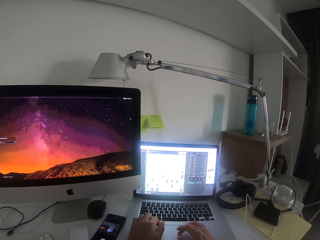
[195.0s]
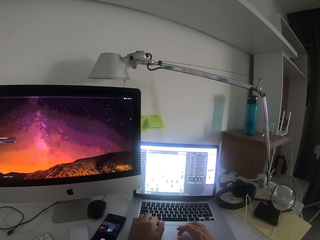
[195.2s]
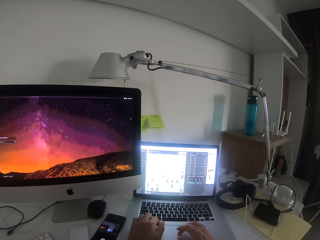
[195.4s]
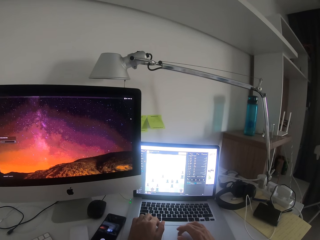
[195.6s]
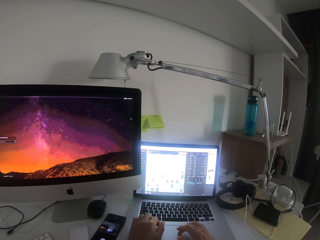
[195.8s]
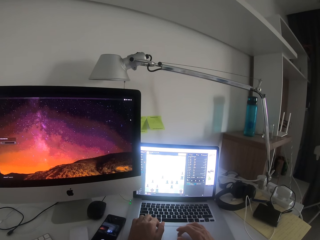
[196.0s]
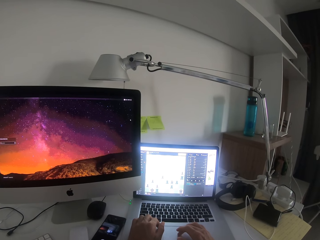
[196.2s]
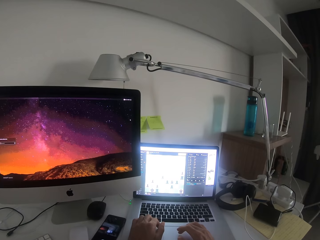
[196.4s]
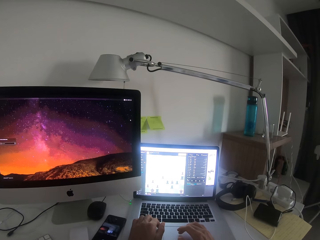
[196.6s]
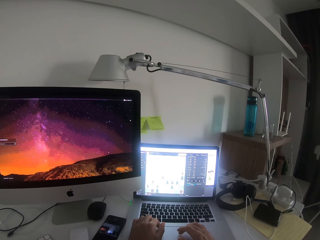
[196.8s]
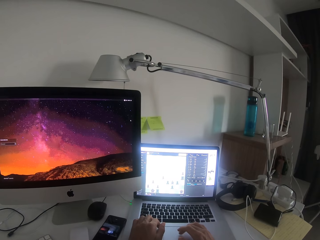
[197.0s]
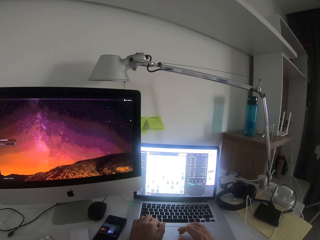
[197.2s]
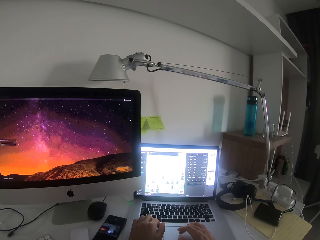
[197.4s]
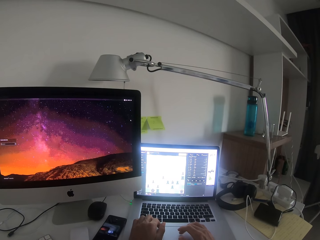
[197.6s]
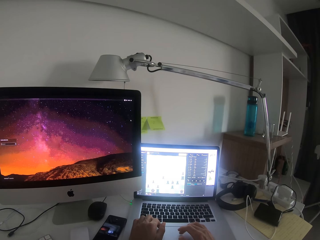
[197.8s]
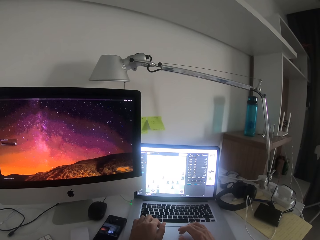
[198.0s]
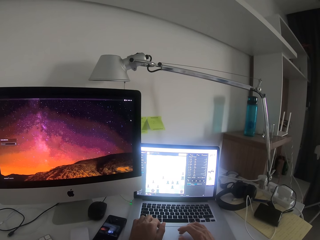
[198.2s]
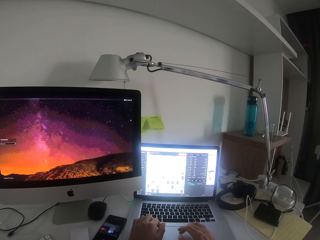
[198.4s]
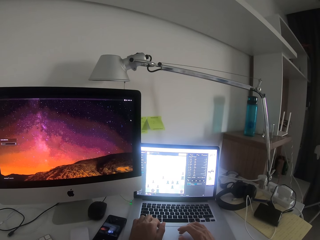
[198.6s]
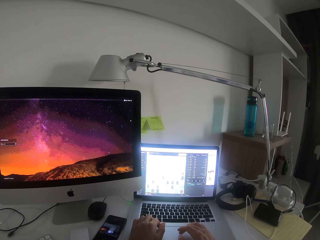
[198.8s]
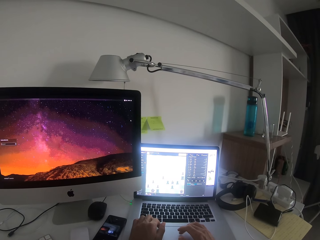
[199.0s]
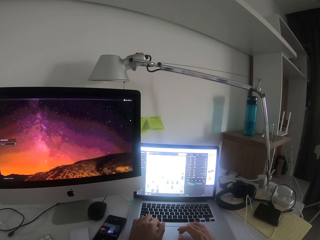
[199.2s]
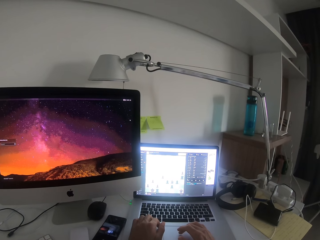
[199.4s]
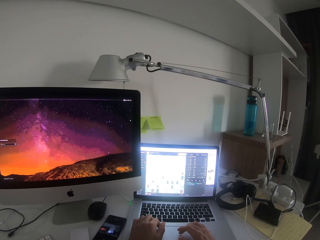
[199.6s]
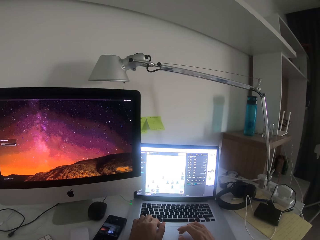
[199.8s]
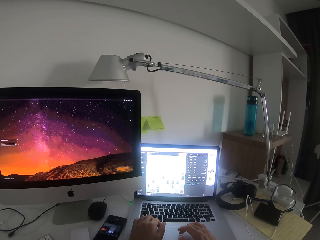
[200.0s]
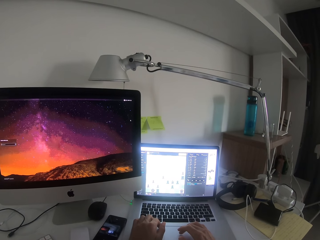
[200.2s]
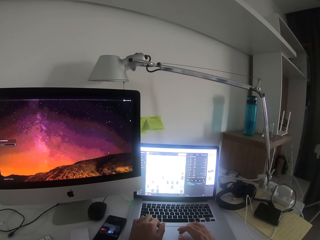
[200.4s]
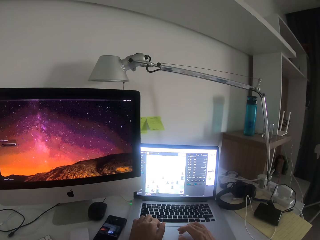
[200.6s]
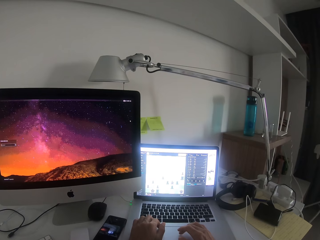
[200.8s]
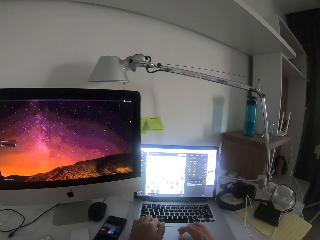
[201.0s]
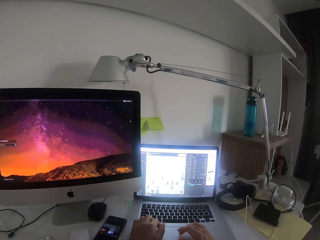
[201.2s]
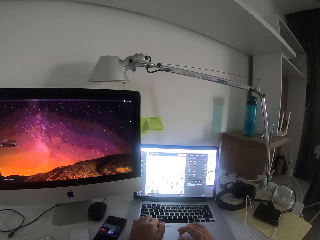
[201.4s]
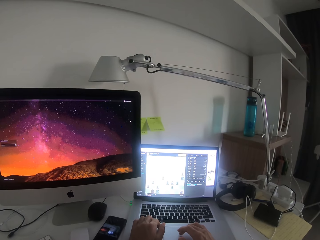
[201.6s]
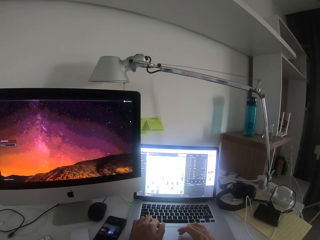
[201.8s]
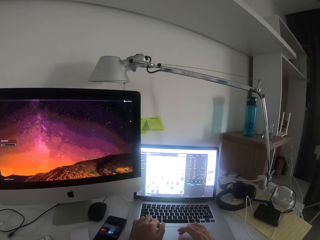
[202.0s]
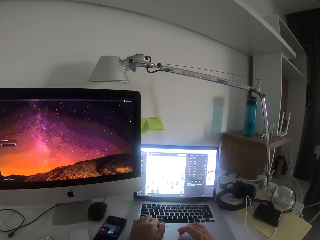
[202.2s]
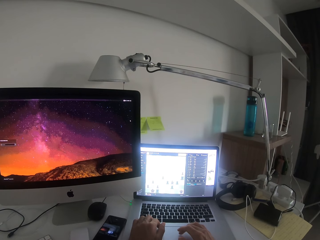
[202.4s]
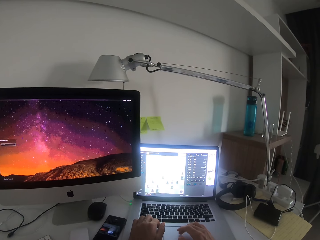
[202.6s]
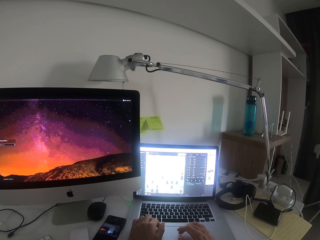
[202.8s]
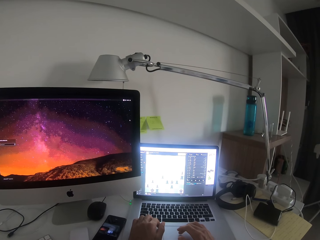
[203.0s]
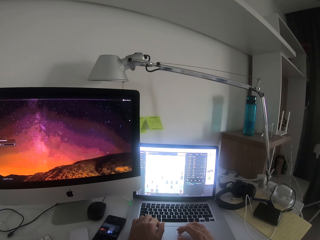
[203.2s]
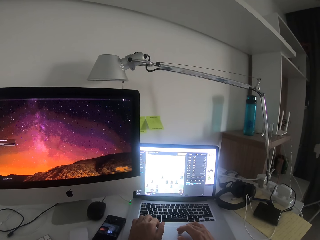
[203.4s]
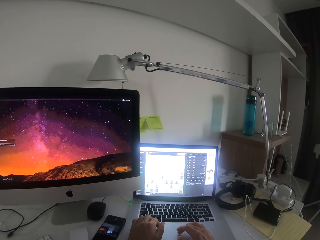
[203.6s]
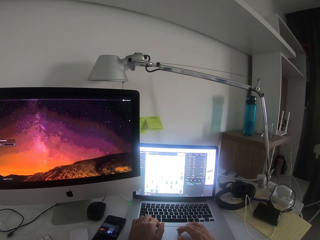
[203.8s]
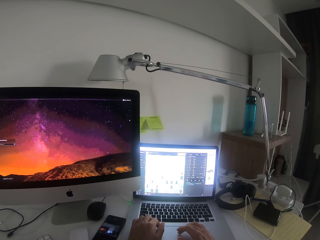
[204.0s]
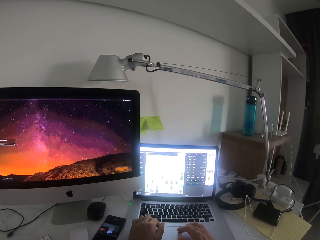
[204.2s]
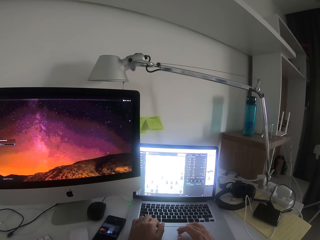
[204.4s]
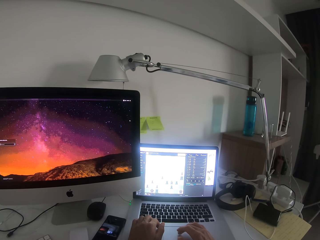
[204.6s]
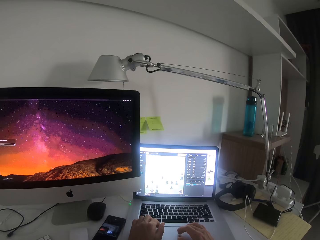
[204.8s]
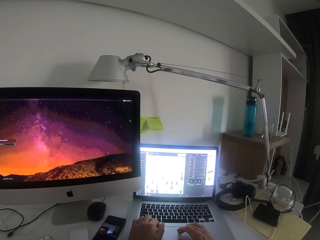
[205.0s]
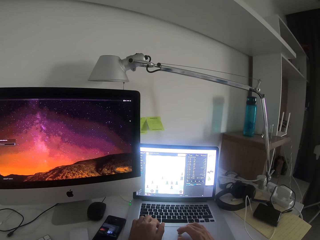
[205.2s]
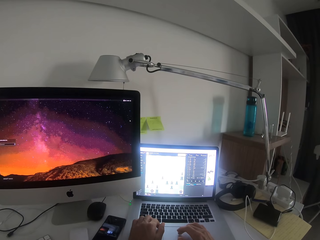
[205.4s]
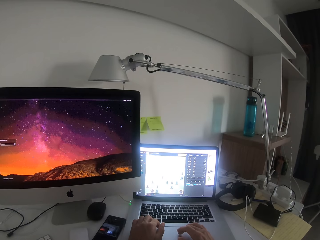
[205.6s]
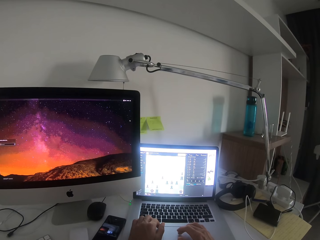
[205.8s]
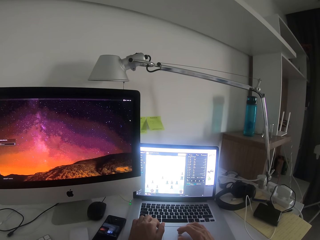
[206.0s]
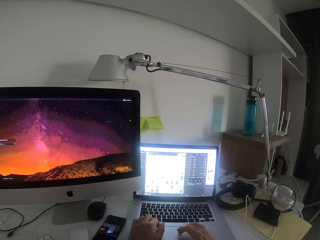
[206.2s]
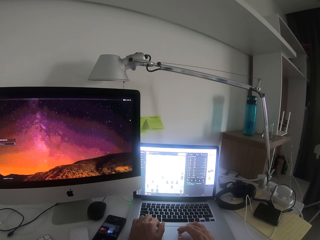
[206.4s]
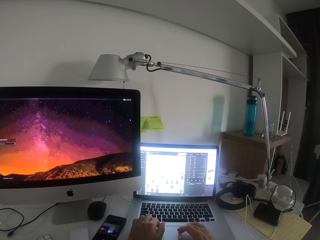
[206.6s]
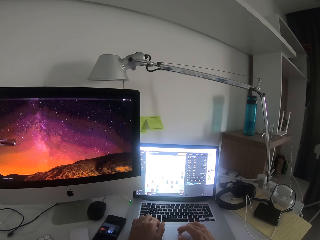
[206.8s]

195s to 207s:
The camera wearer looks at the laptop.

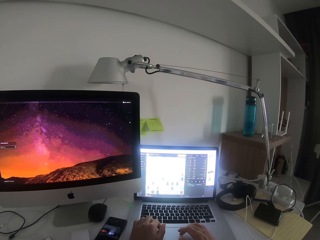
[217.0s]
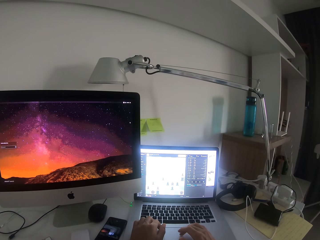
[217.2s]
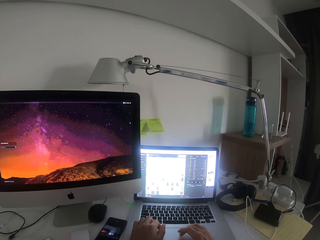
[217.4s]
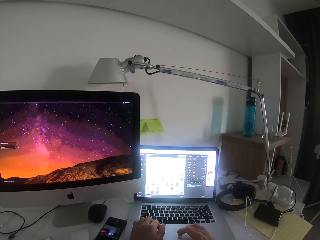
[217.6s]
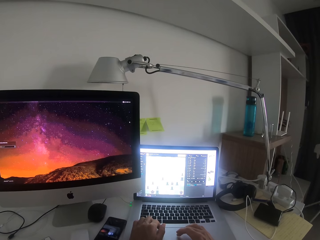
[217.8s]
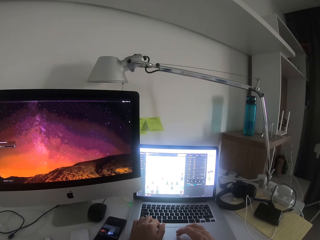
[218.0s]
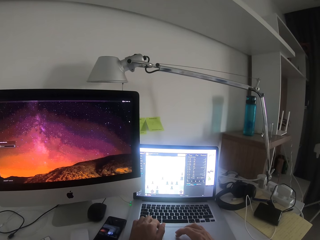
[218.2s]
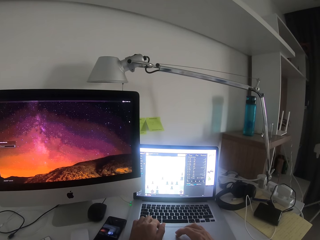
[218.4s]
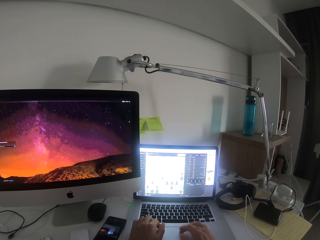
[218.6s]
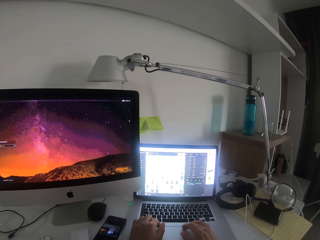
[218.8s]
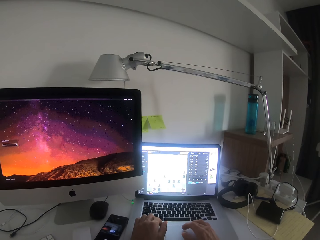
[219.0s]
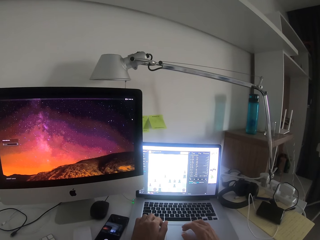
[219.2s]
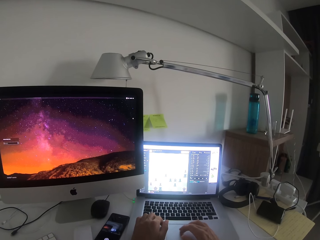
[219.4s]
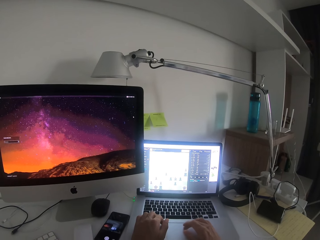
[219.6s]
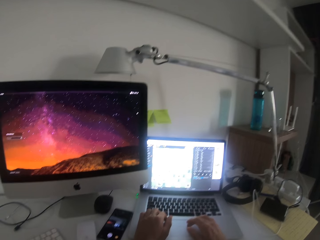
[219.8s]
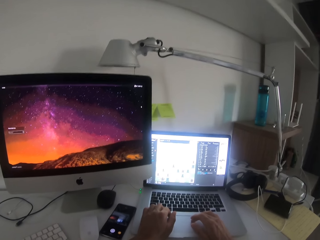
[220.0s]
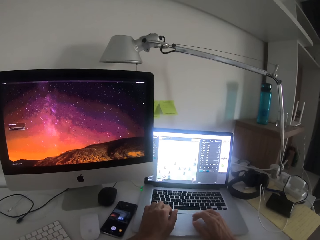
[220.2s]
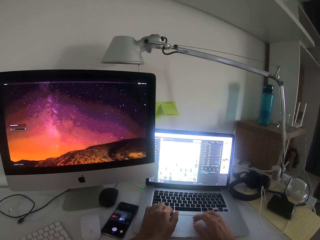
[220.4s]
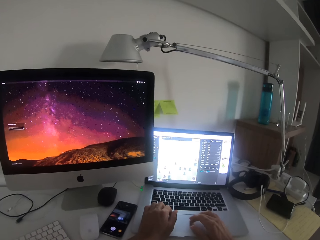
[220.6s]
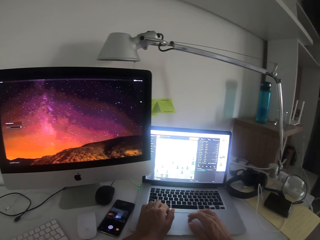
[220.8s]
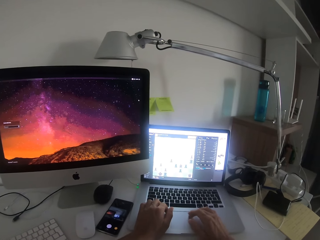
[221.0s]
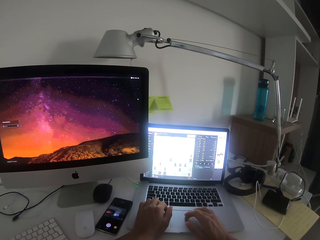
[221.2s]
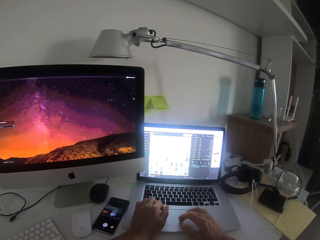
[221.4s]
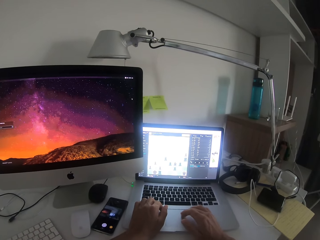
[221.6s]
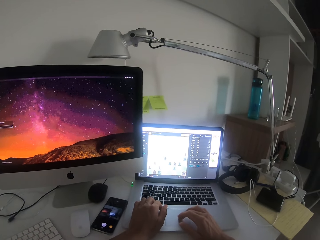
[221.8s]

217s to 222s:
The camera wearer scrolls the laptop mouse.

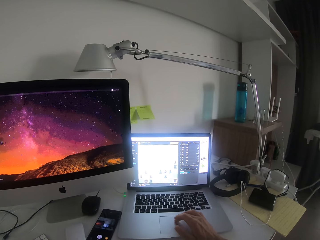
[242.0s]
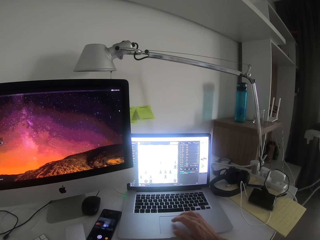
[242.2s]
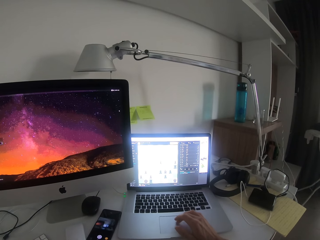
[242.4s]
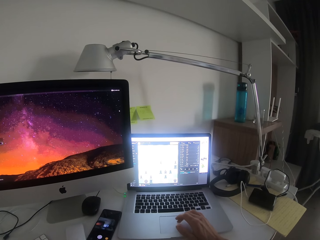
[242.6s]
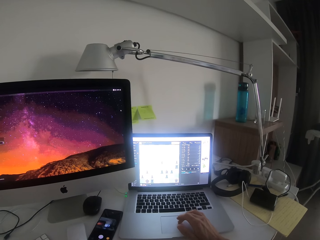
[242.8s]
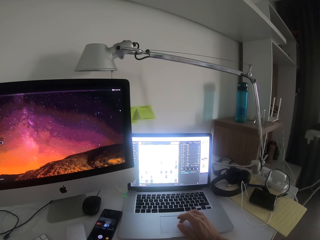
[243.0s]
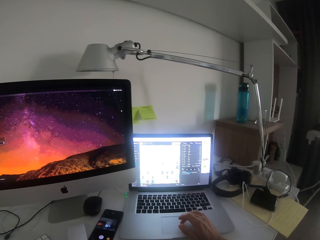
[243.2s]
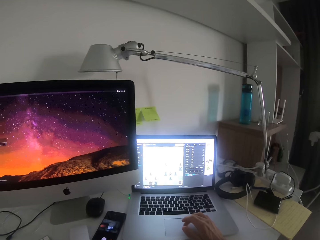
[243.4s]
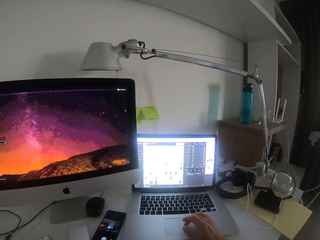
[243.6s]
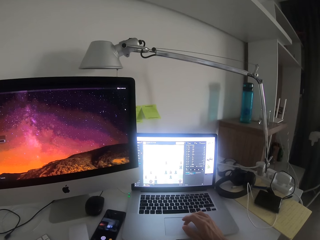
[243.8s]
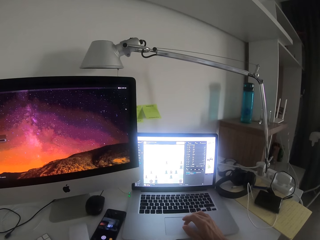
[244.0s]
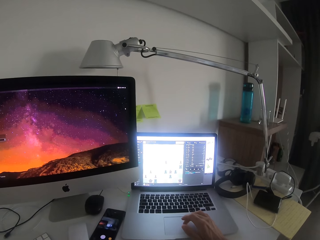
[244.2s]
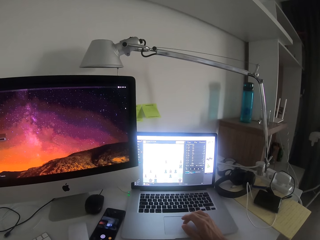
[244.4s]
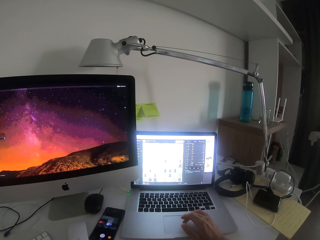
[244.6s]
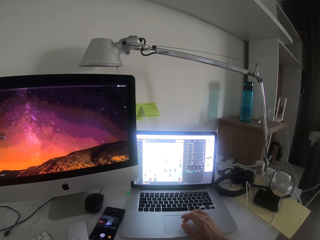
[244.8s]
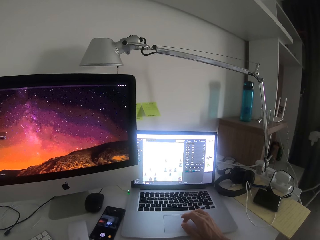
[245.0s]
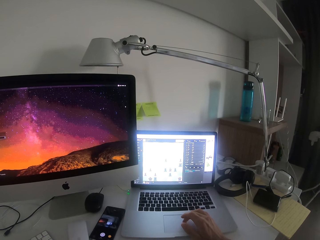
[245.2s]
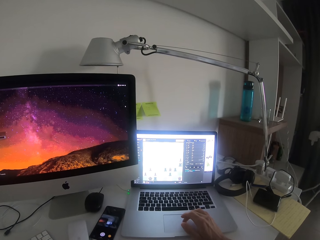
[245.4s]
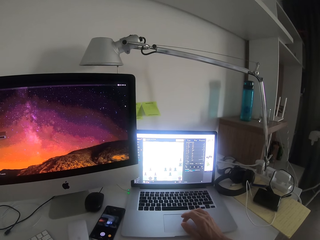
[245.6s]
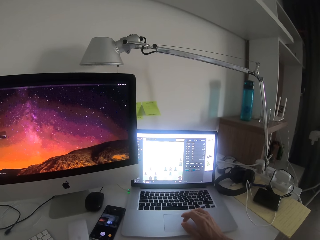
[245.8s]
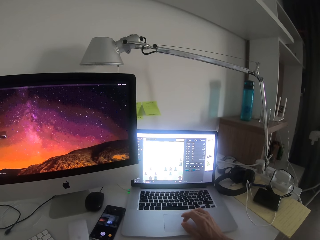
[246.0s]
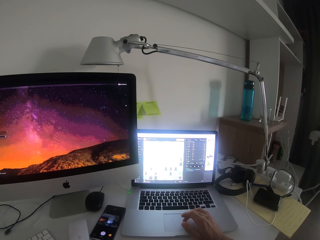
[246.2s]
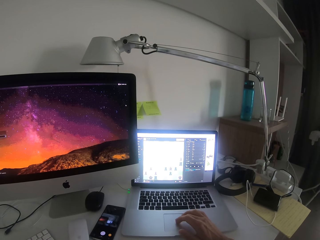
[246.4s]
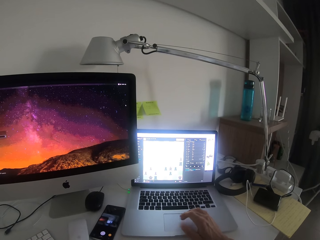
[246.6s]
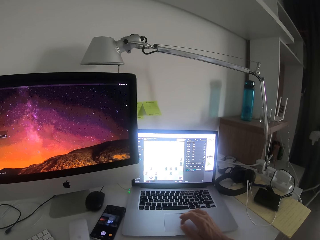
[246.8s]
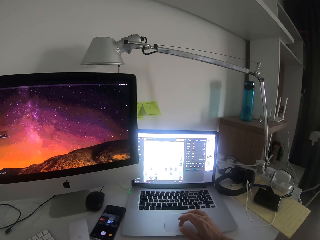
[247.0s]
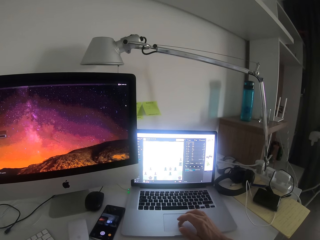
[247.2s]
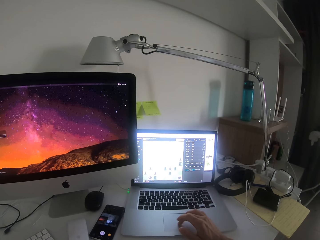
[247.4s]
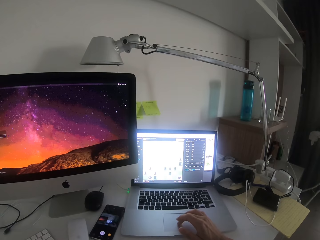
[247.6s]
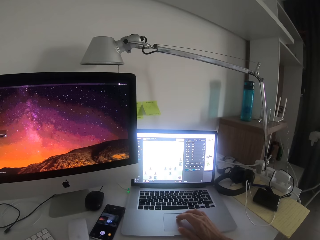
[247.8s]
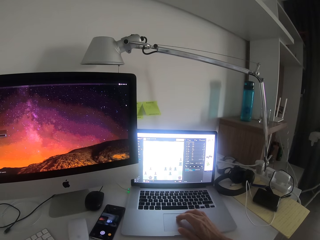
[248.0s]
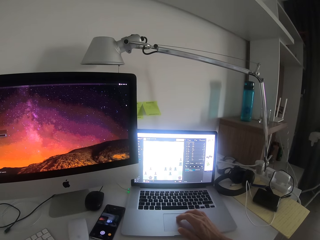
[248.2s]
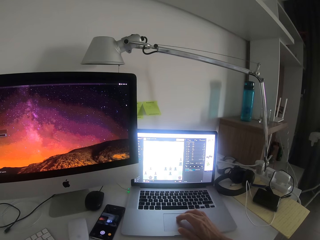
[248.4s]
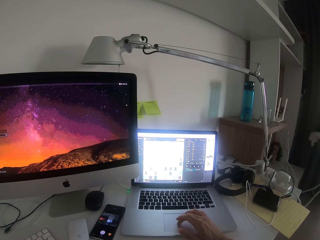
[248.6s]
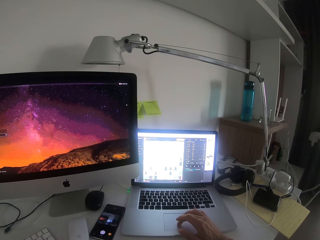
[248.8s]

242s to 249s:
The camera wearer touches the laptop with the right hand.
